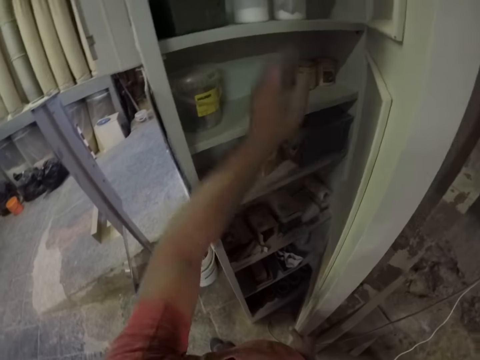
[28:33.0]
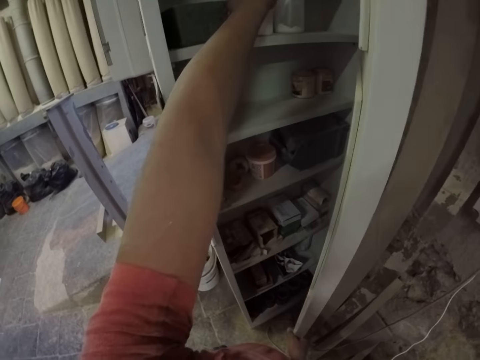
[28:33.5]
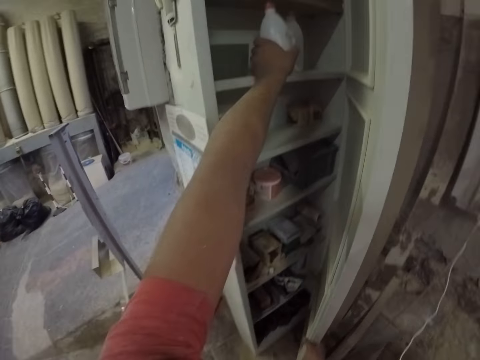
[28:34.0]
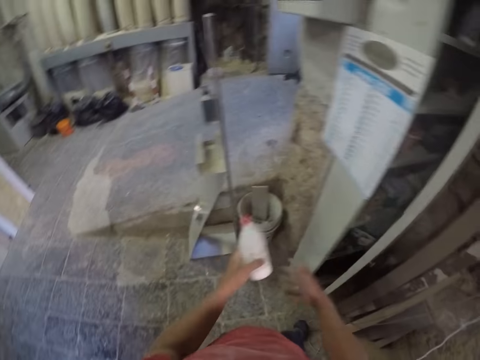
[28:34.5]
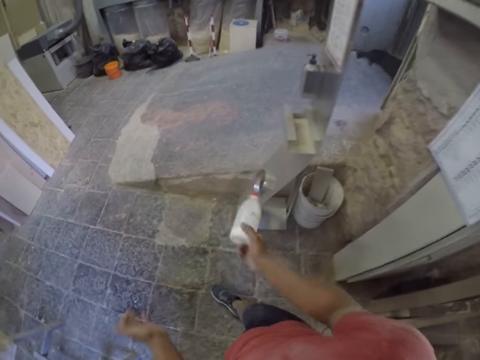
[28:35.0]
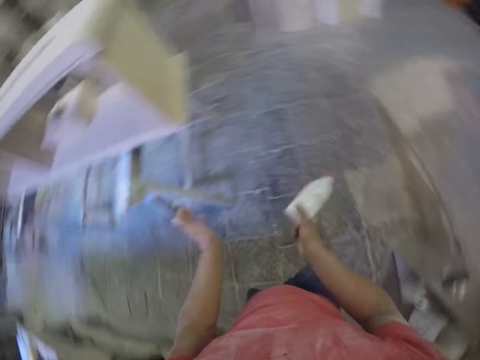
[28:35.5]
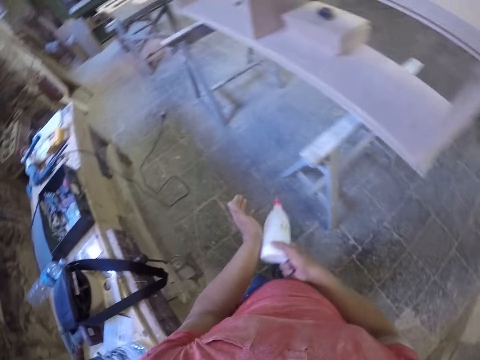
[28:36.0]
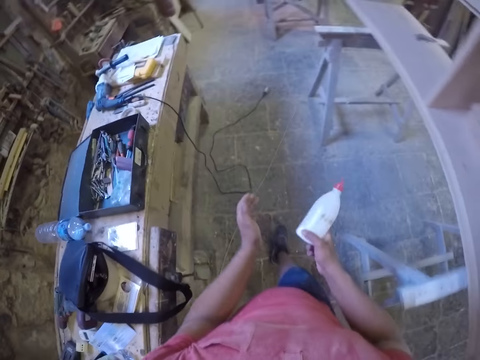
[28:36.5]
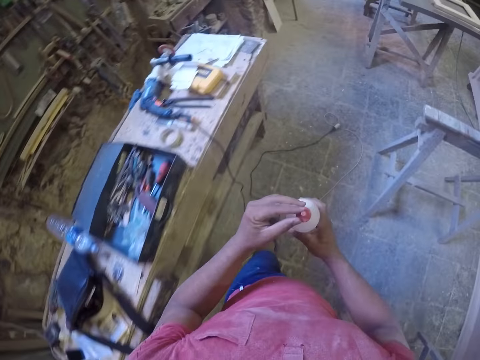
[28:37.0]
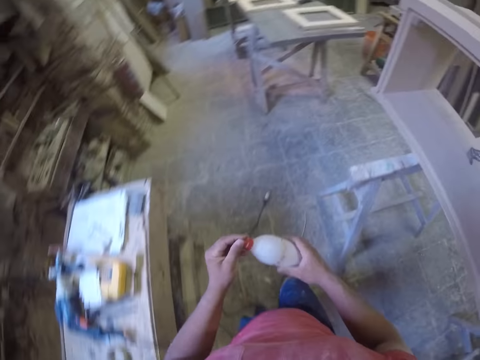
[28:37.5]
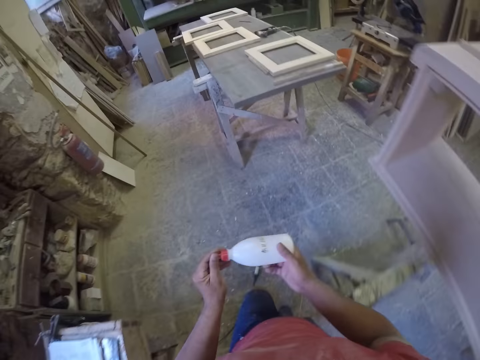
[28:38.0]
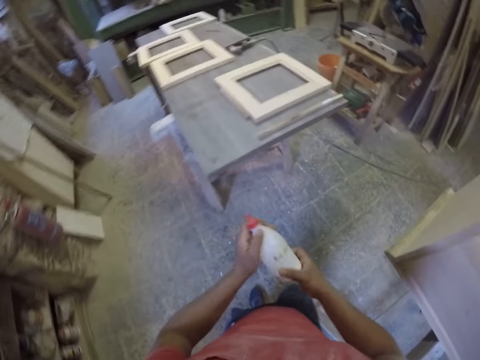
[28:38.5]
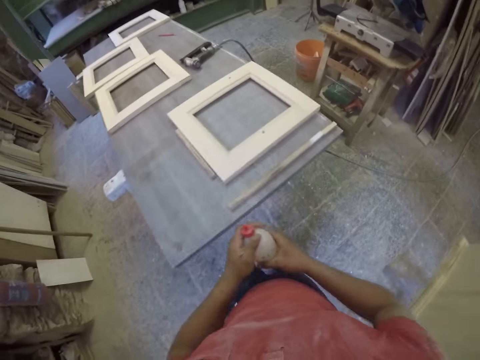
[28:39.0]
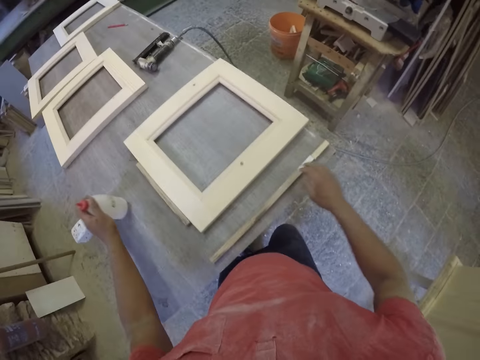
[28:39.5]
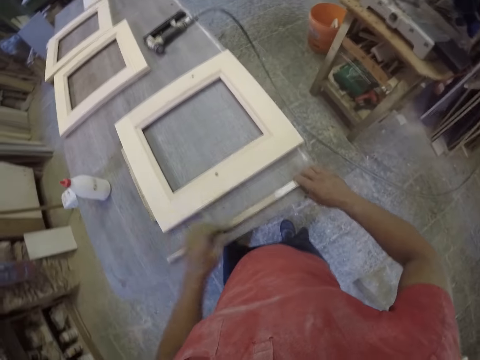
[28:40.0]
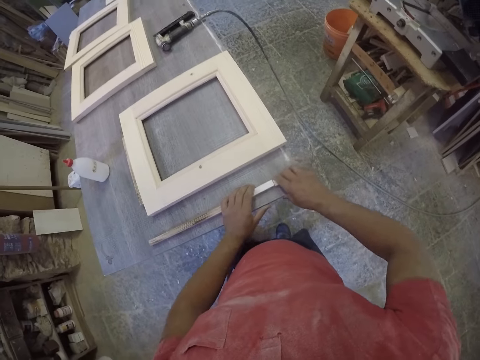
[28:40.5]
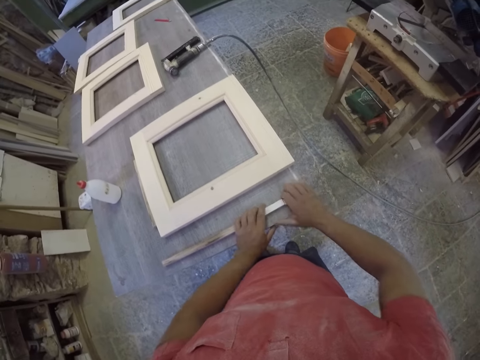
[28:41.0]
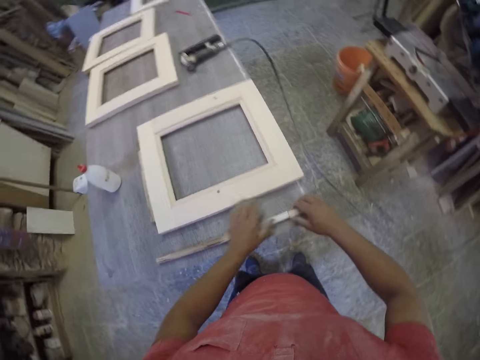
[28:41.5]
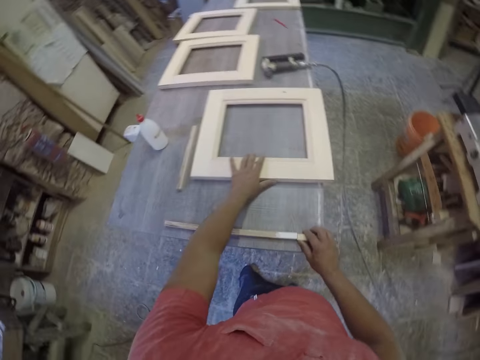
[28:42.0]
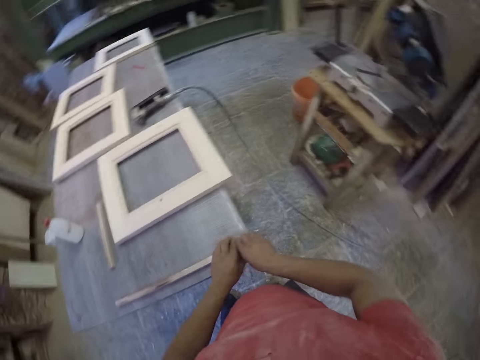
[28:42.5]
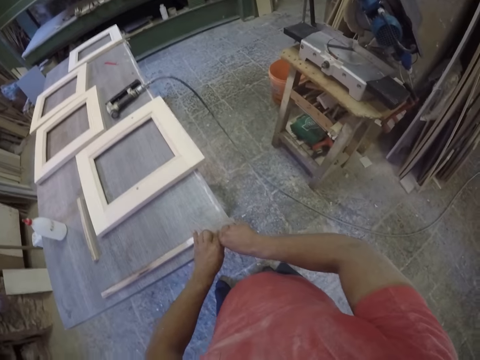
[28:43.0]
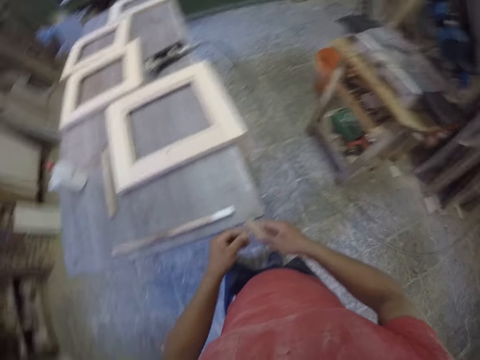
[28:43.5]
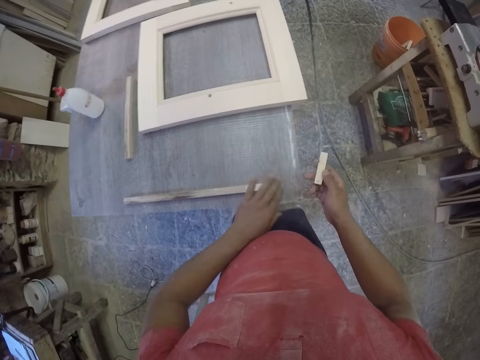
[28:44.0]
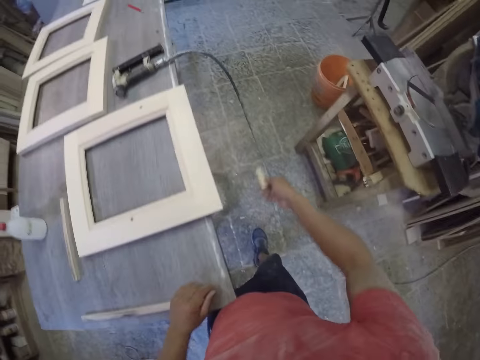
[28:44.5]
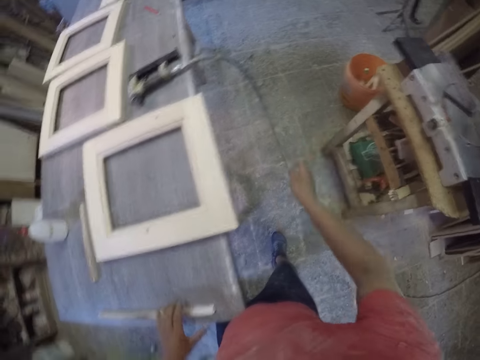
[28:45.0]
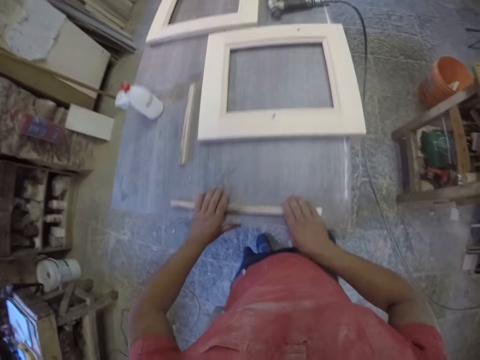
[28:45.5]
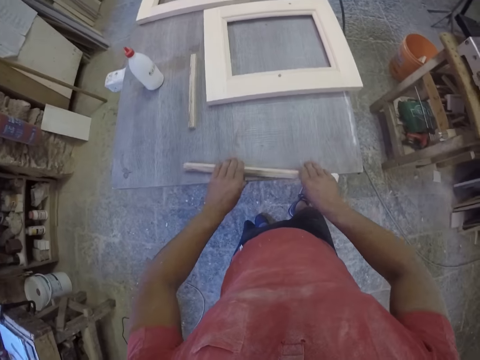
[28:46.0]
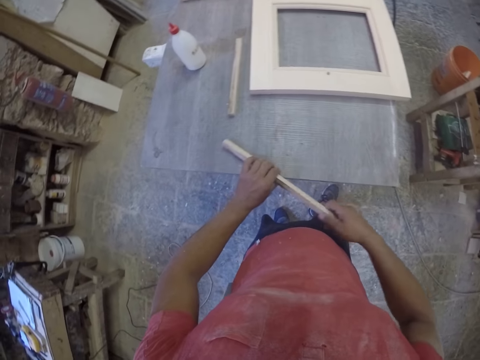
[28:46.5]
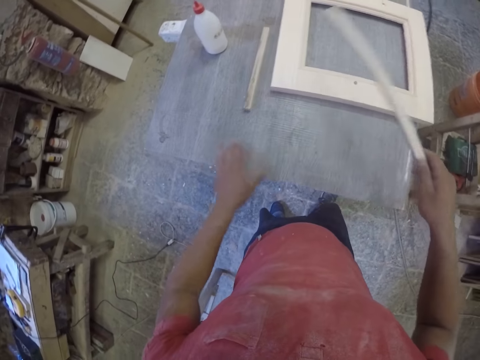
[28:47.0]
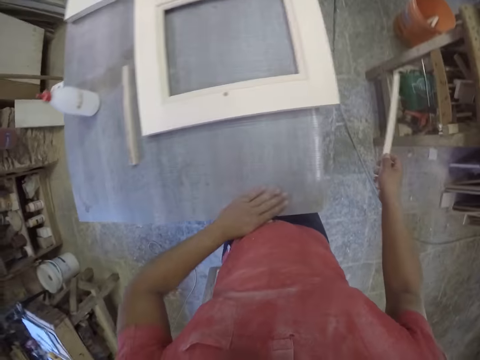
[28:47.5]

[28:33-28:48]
The camera wearer picks up a bottle. They shake the bottle and walk around. They place the bottle on the table. They drop the bottle. They remove a piece of wood from the table. They drop the piece of wood in the dust bin. They remove a piece of wood from the table.

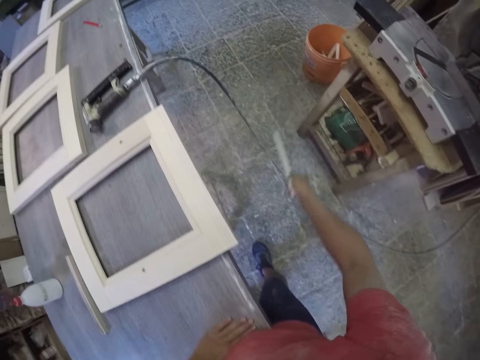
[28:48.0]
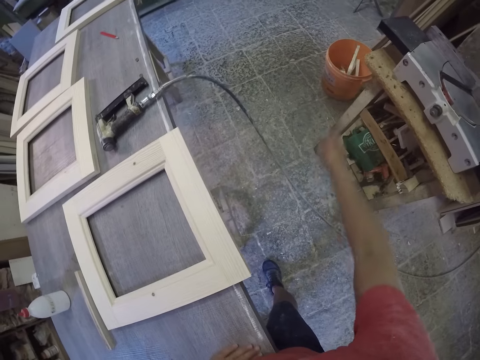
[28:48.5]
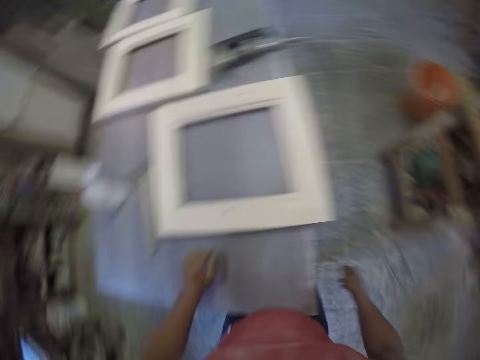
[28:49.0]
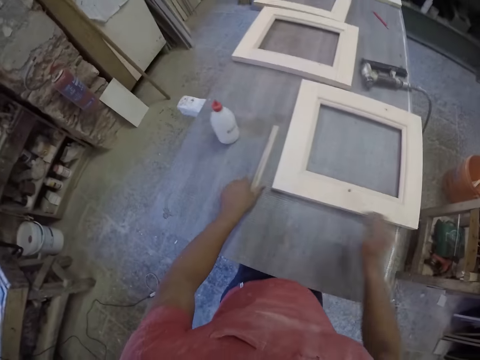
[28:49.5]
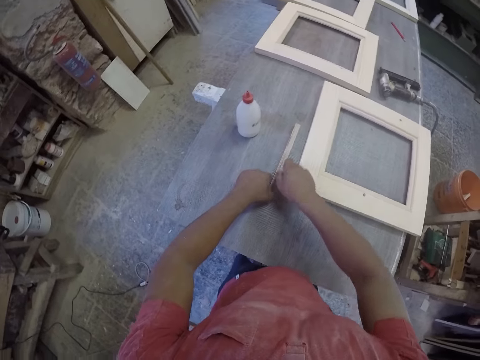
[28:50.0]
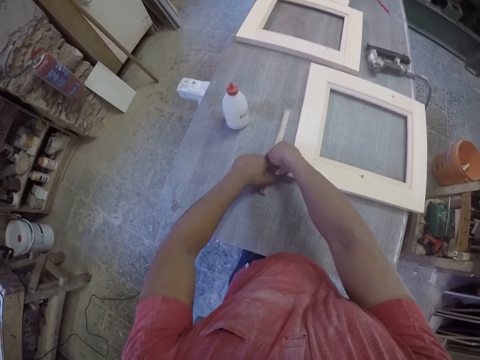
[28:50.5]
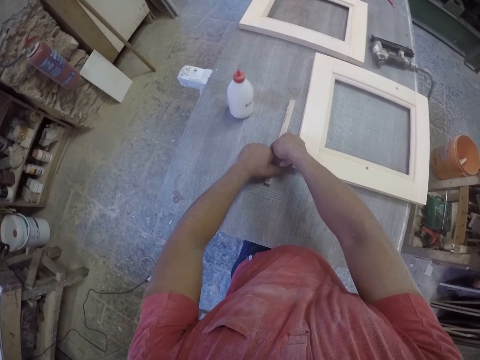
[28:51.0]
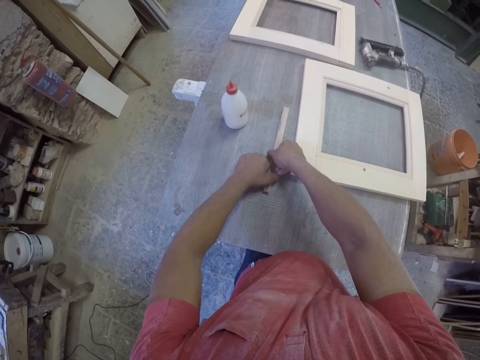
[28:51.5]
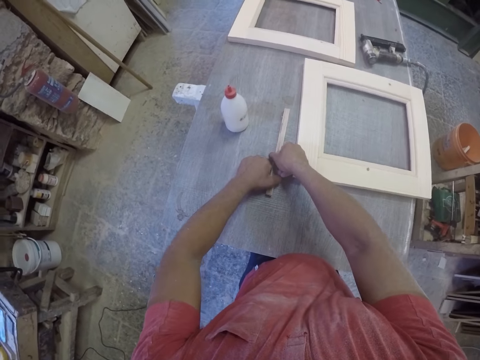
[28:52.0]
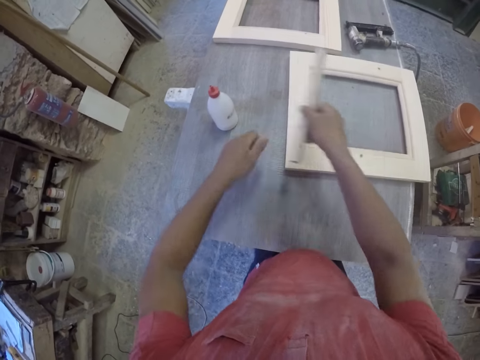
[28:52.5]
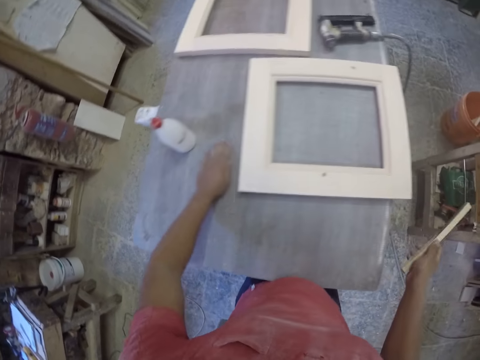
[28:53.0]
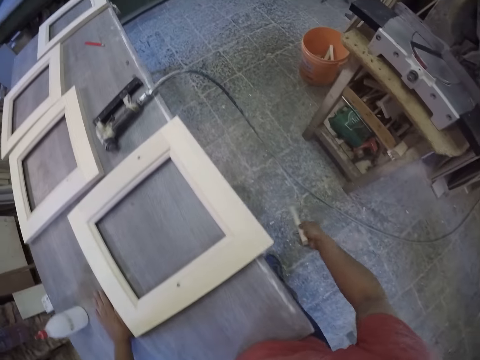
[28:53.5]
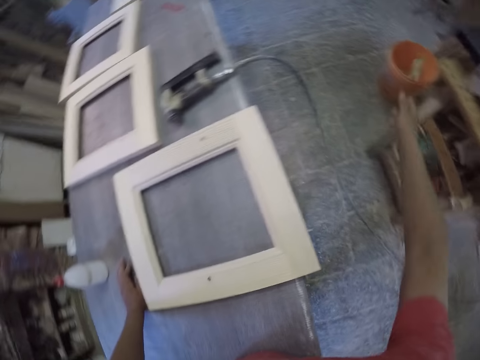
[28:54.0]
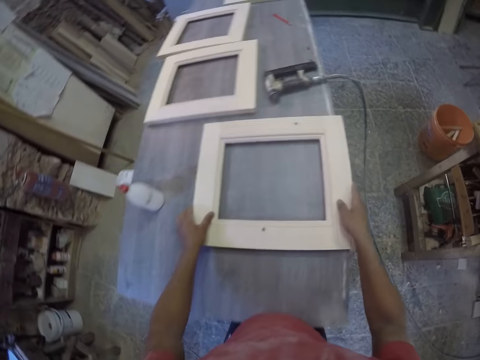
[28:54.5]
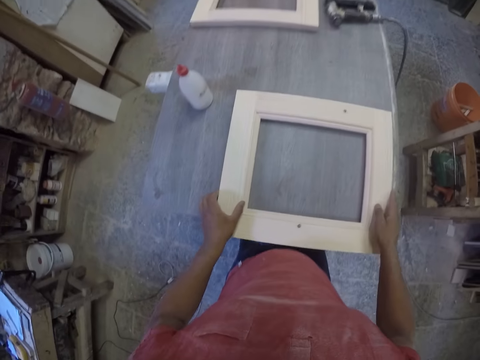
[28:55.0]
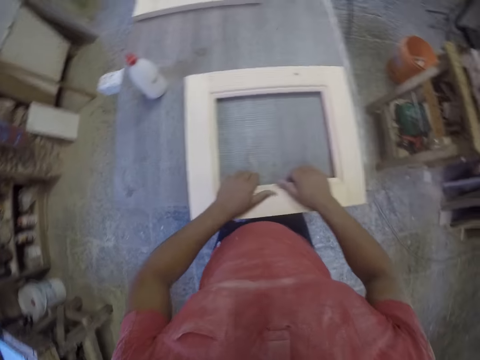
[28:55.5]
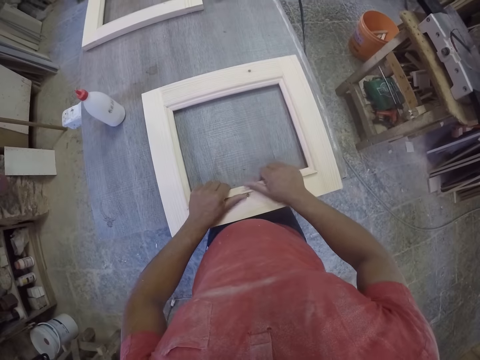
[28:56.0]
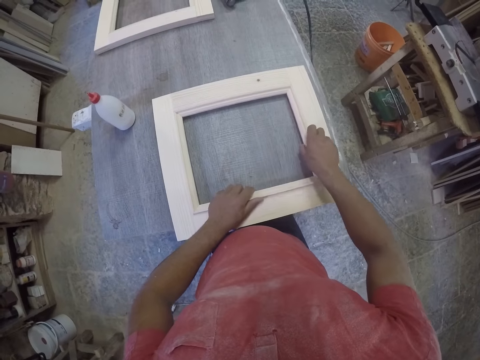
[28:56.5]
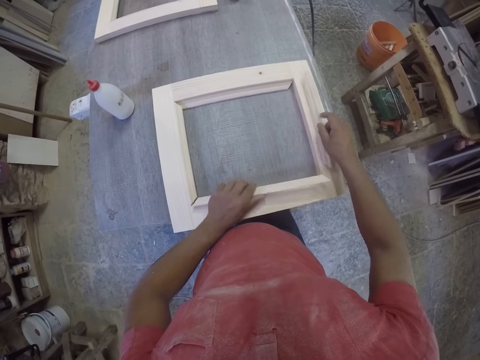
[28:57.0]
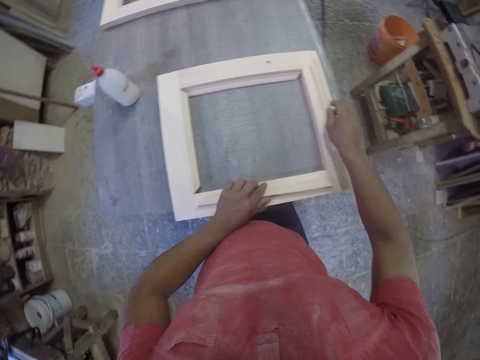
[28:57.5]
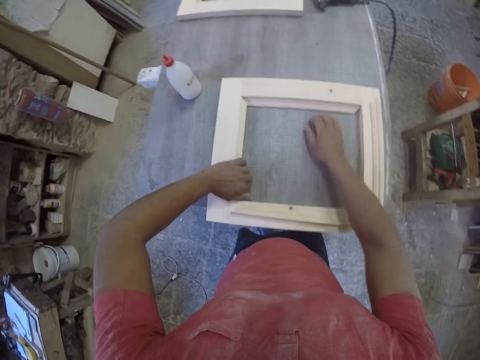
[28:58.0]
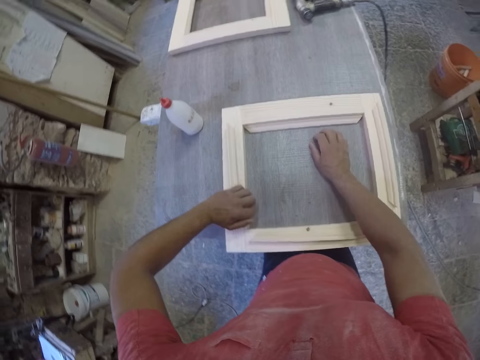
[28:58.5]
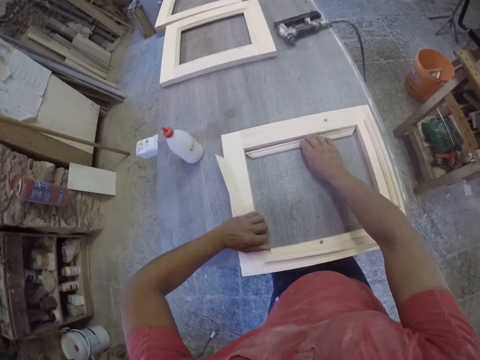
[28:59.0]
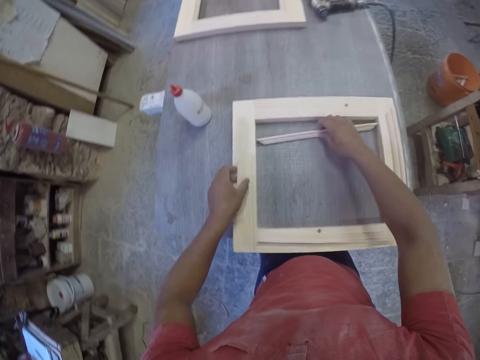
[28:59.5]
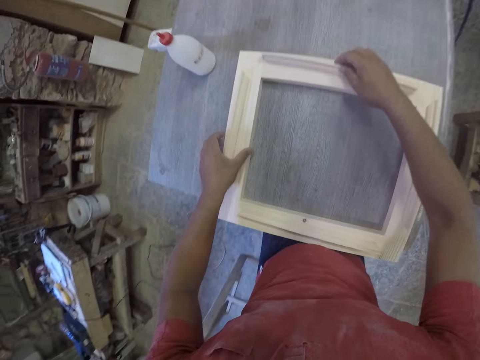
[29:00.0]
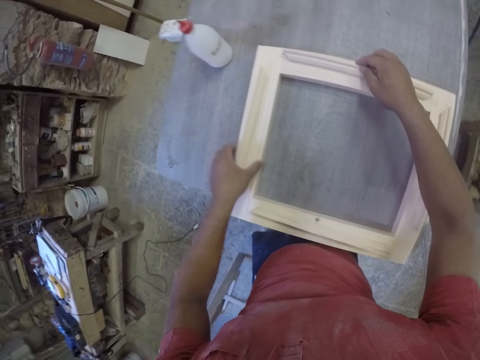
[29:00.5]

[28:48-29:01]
The camera wearer drops a piece of wood in the dust bin. They remove a piece of wood from the table. They drop the piece of wood in the dust bin. They pull the frame towards them and push the frame closer. They remove a piece of wood from the frame. They remove the pieces of wood.
